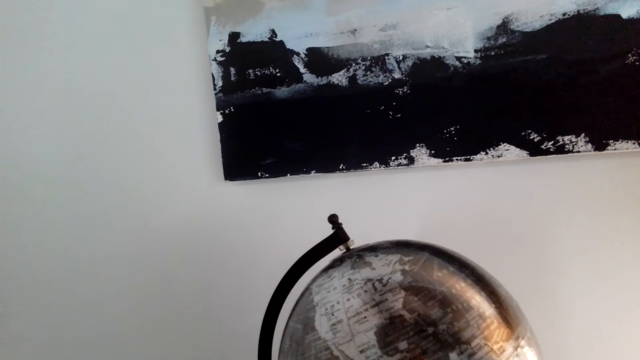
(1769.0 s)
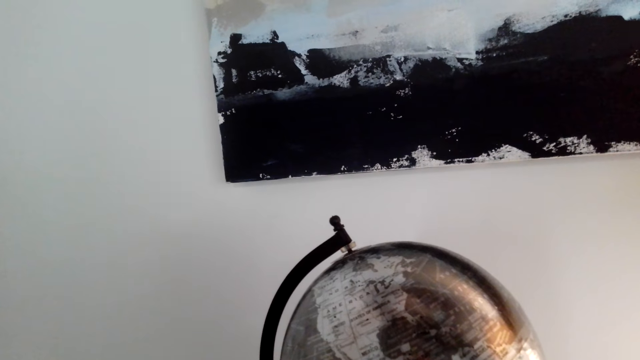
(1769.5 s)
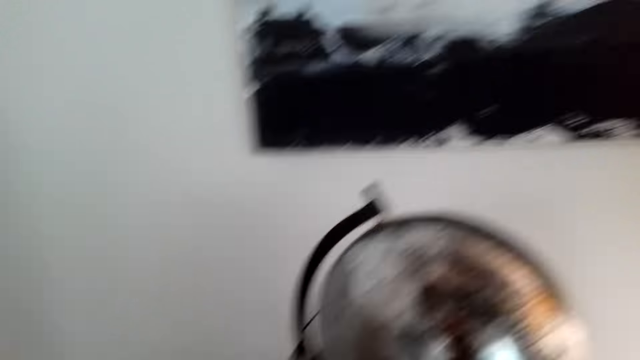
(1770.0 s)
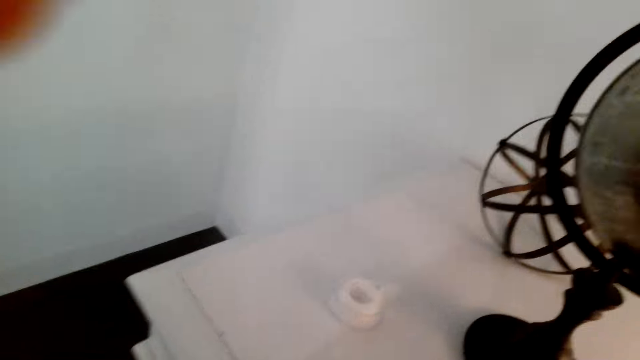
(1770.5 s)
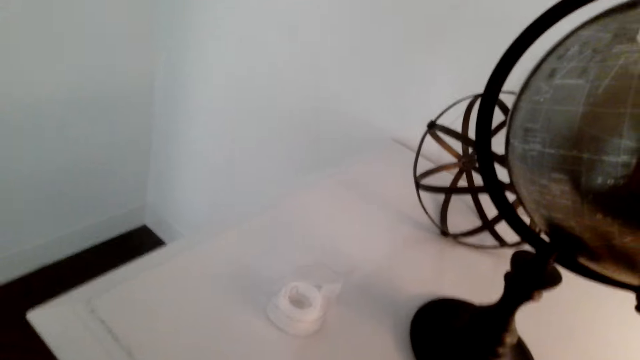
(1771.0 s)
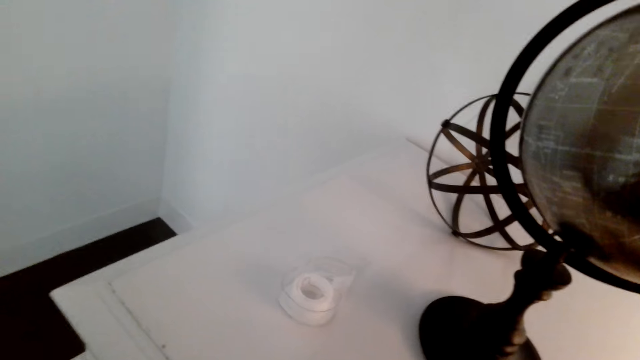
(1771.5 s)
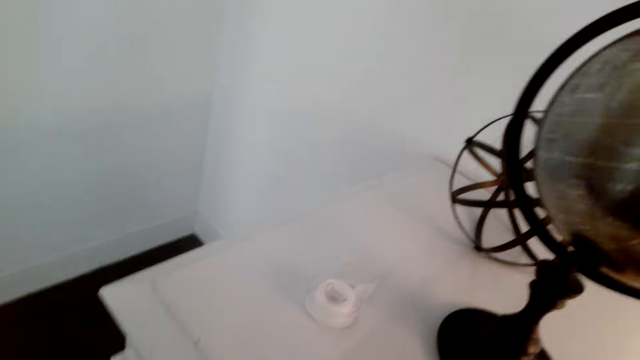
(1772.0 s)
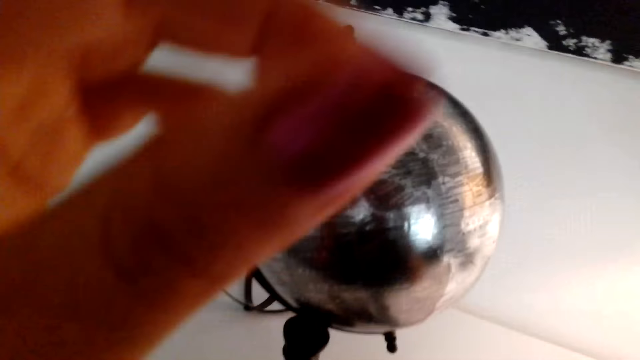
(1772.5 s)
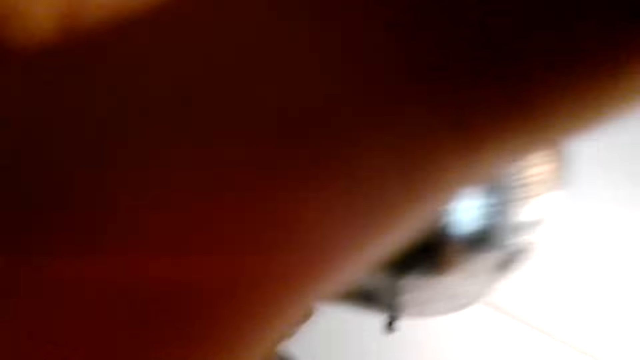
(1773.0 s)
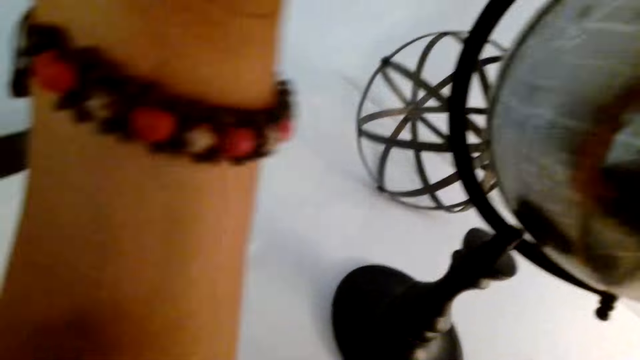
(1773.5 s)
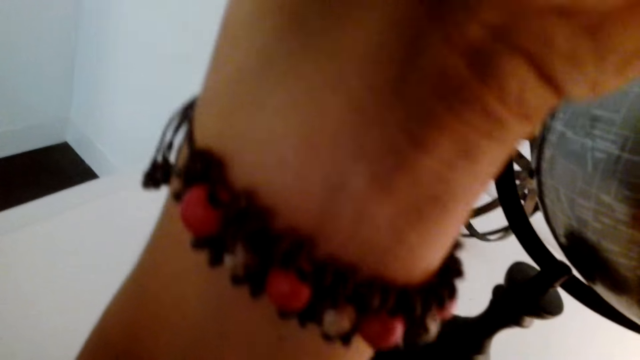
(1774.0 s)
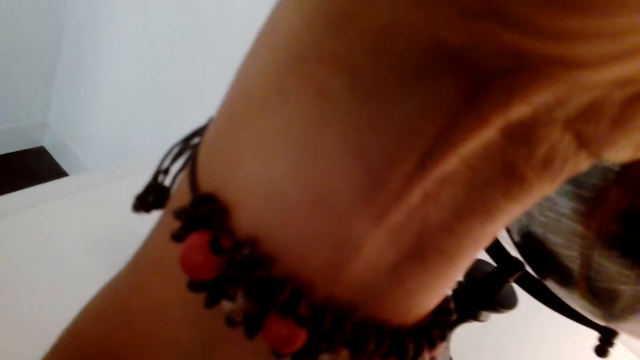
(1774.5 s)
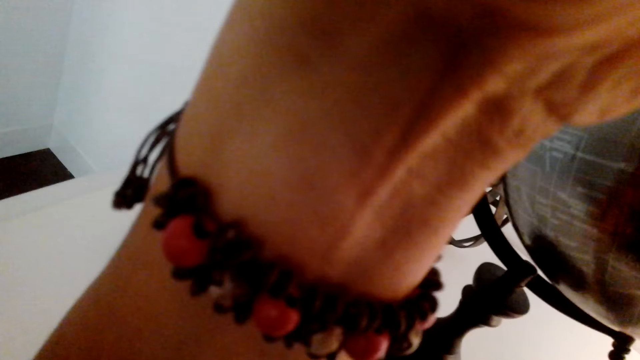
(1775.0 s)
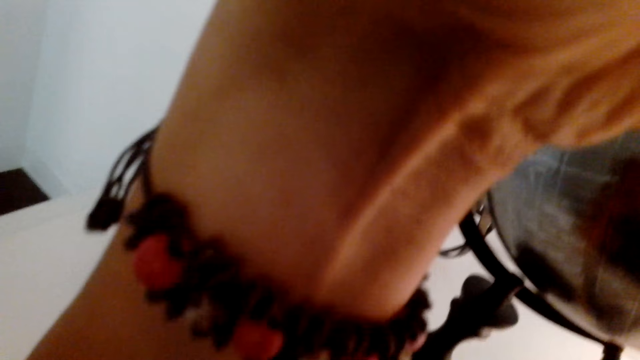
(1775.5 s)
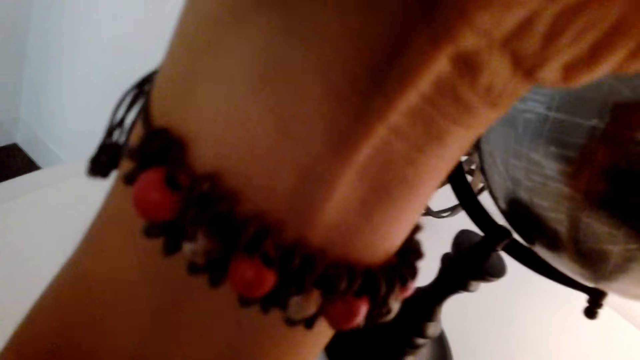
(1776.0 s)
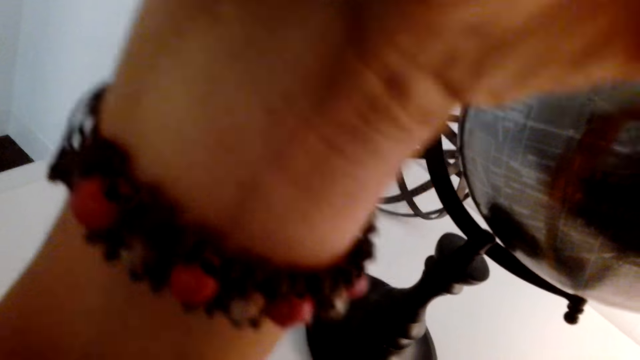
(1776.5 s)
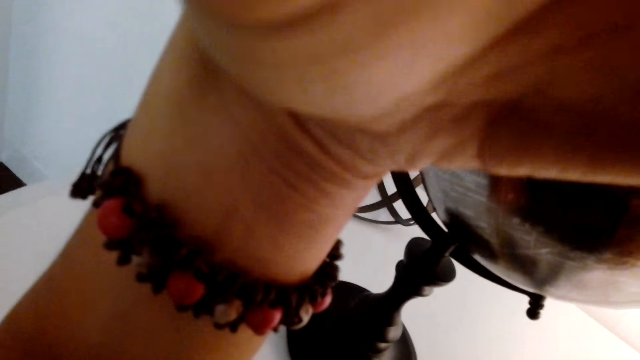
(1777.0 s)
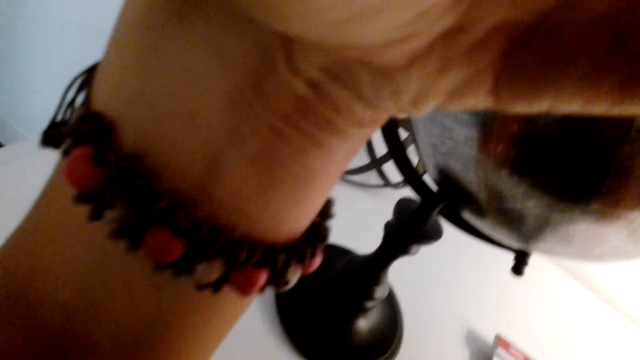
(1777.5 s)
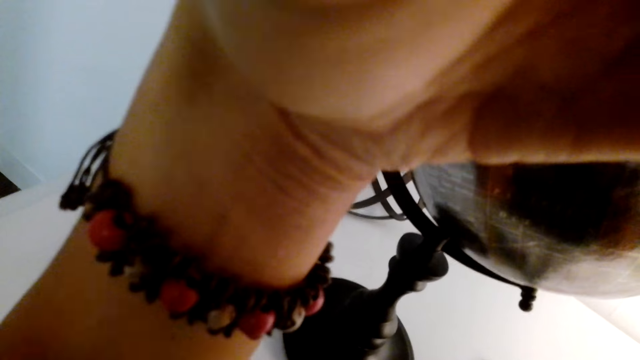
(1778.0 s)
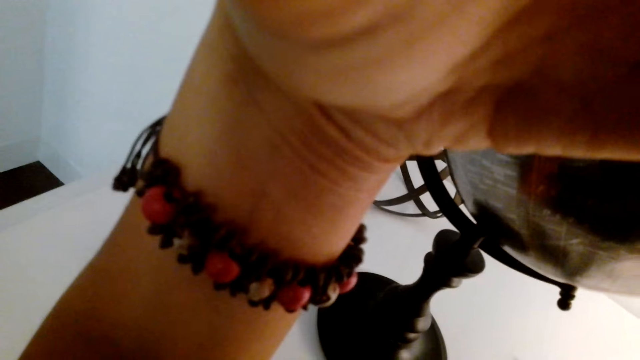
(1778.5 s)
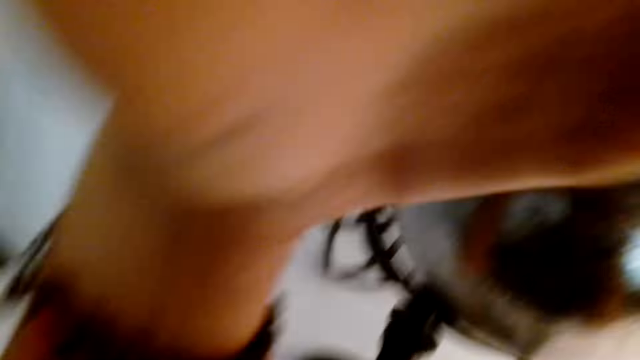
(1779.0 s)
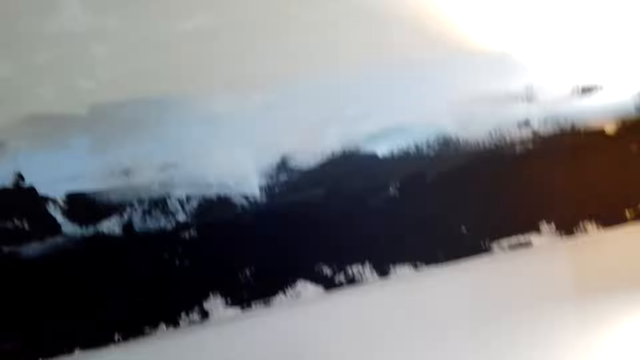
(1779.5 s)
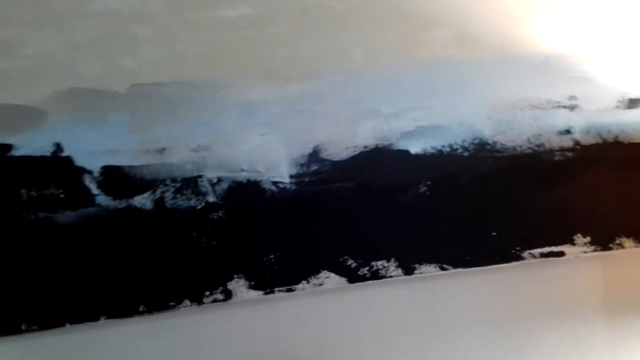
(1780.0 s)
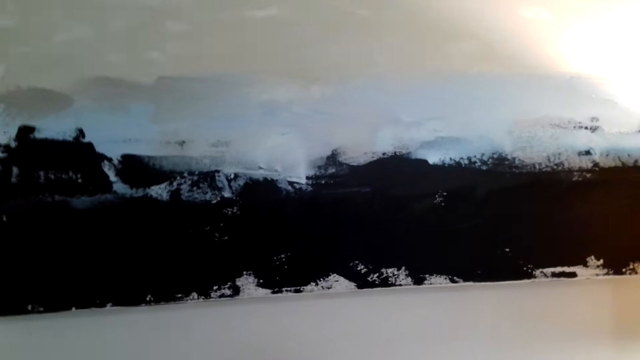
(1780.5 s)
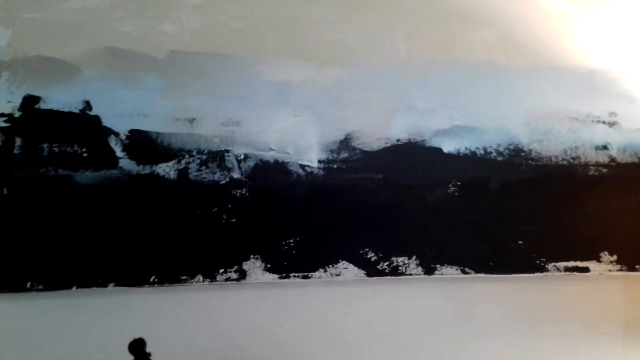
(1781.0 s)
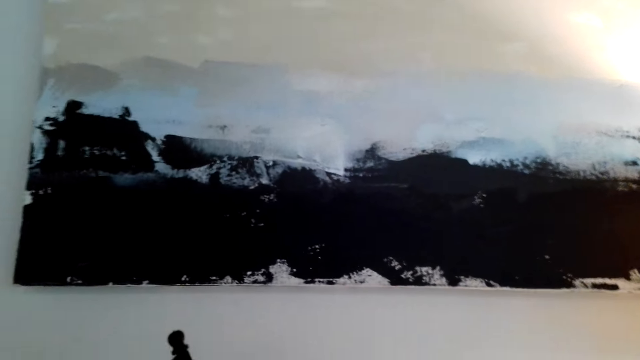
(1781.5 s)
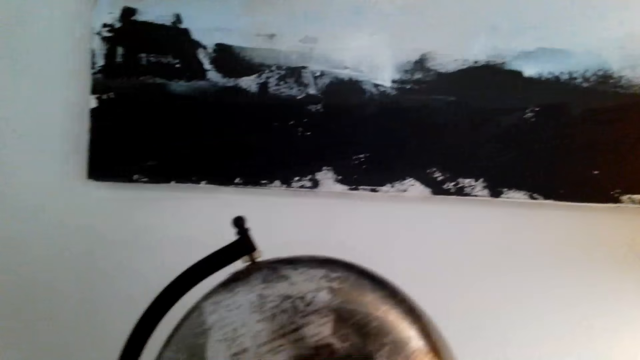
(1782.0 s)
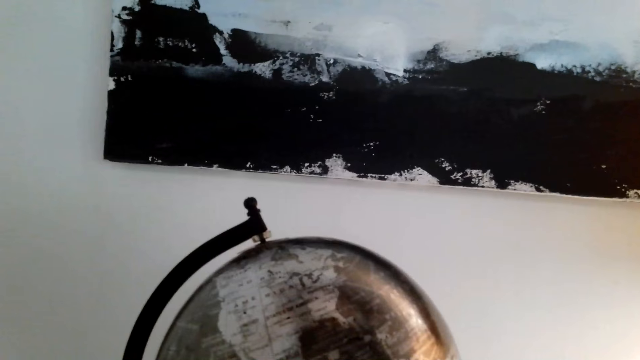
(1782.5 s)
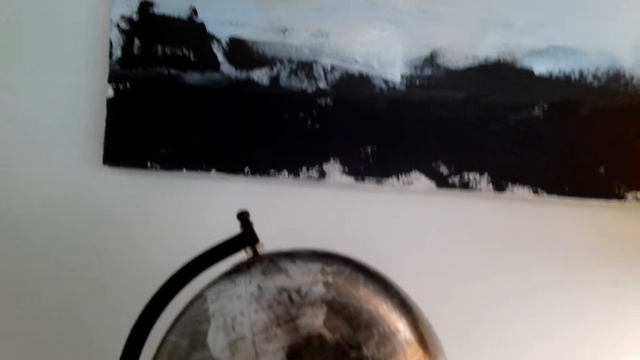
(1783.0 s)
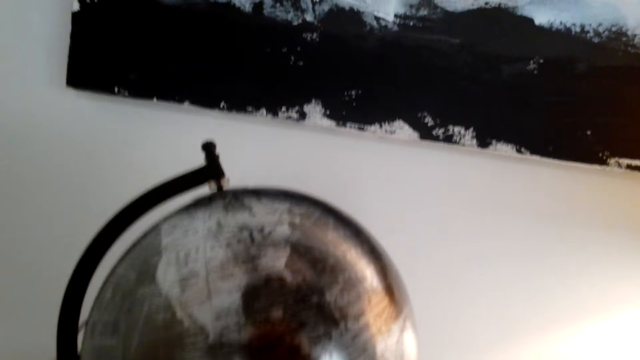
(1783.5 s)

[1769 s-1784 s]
The camera wearer touches something. They adjust the camera. They speak on the phone.

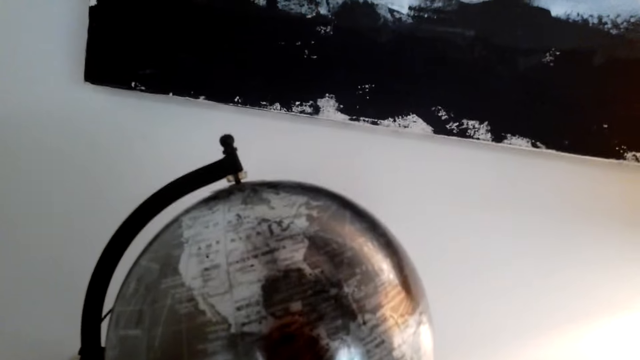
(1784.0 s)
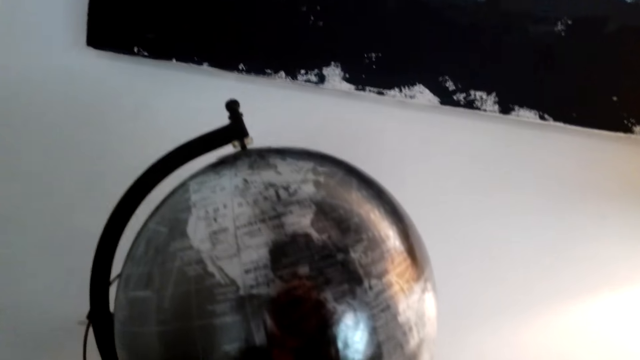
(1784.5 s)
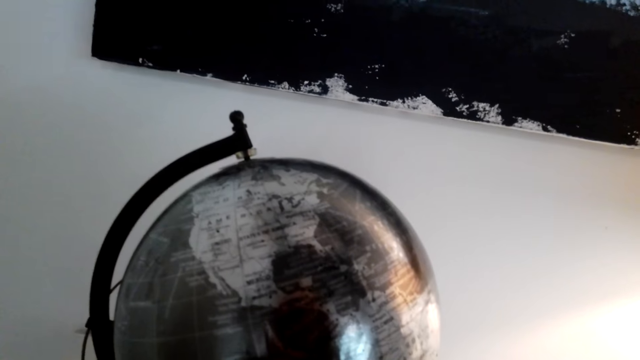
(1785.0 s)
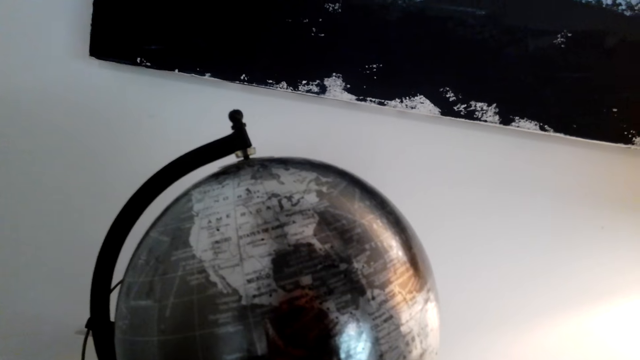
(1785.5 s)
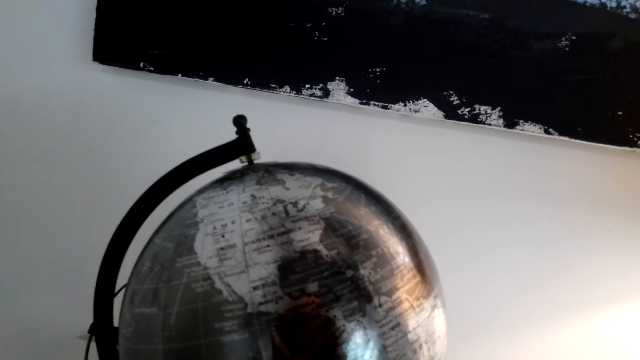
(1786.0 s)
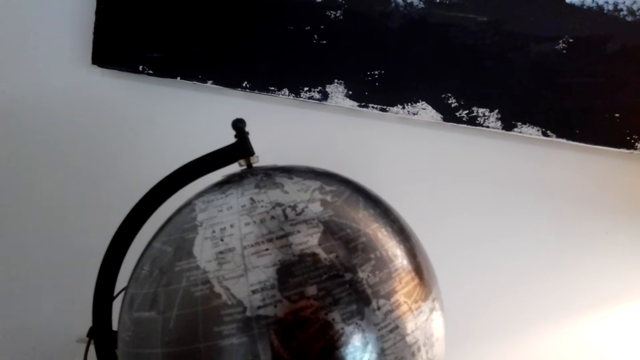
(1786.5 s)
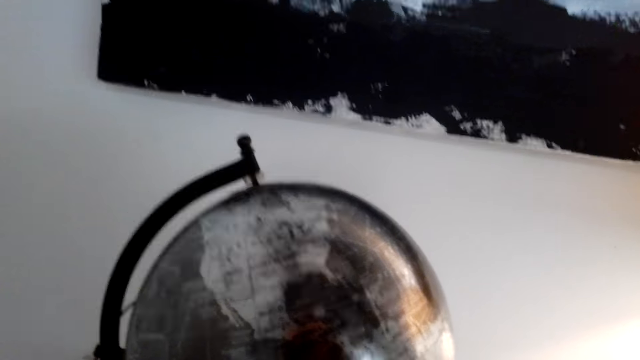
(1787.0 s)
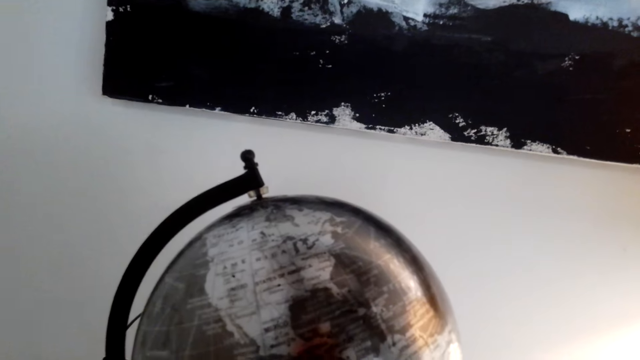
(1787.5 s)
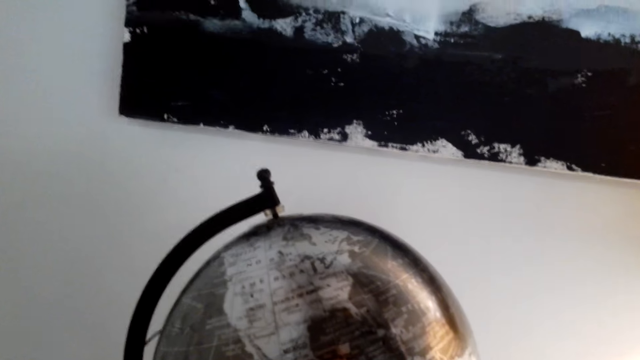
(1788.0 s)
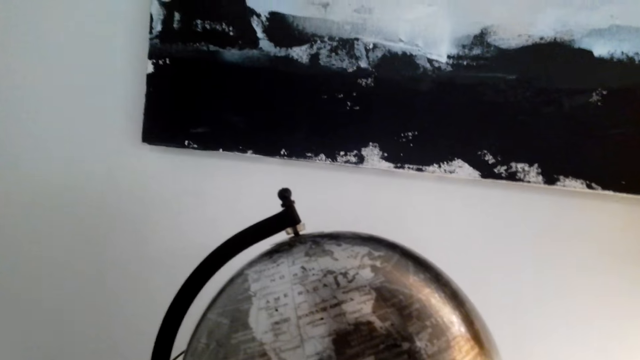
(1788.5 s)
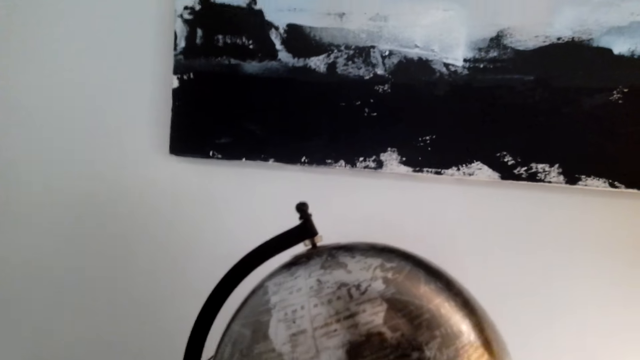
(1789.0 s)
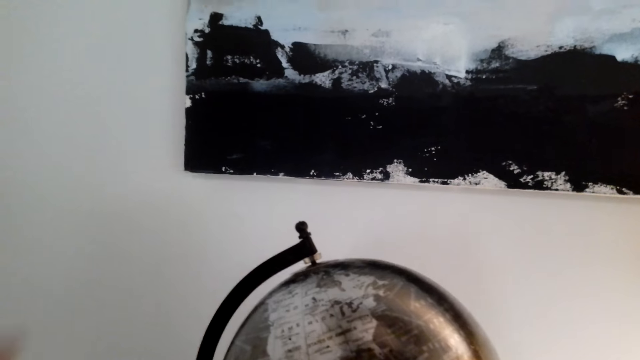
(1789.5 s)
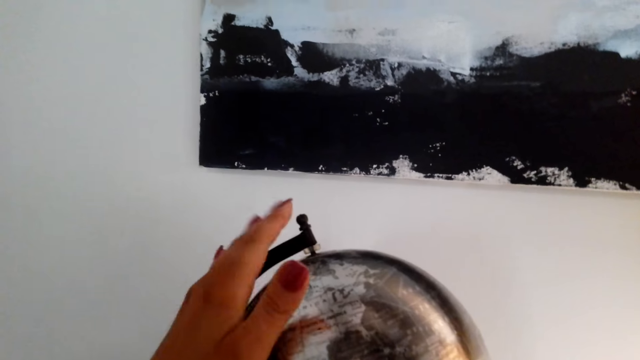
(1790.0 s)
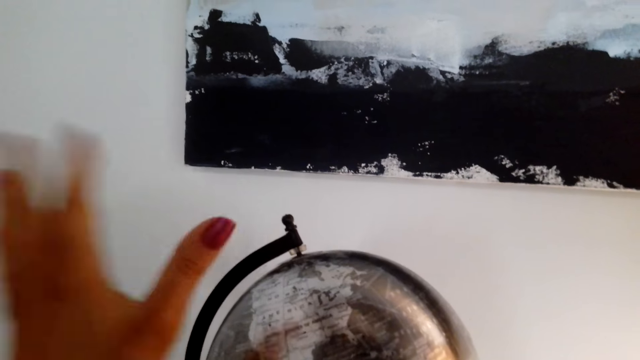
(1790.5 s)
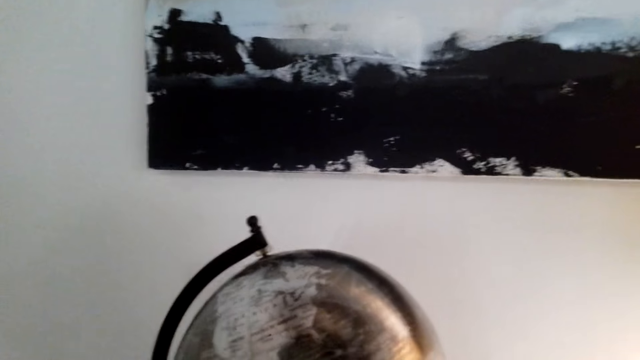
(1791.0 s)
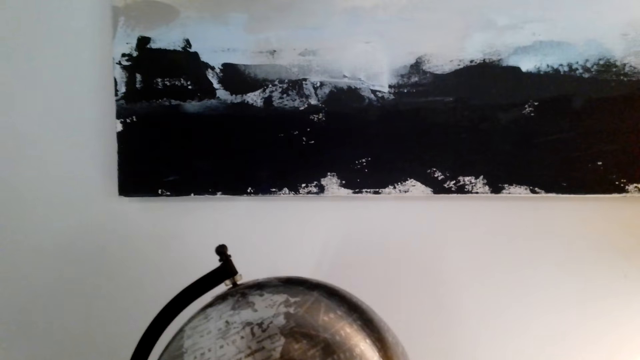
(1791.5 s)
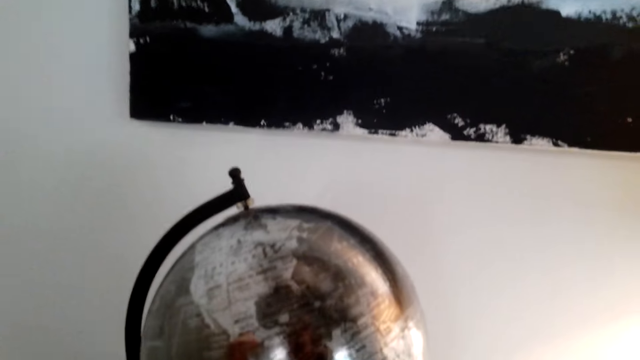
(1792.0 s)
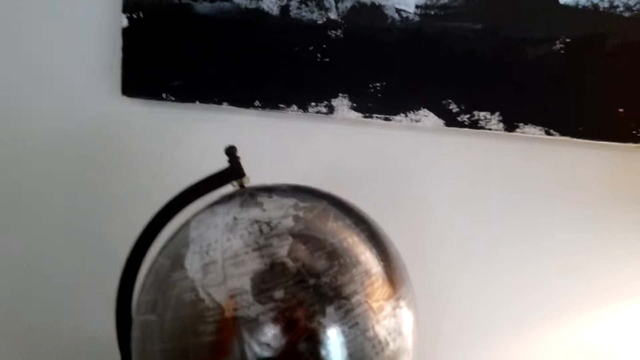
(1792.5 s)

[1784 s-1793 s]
The camera wearer holds the globe. They speak on the phone.
